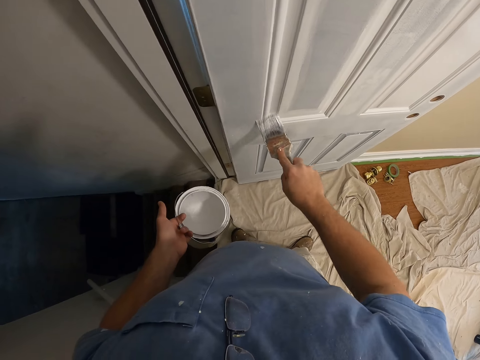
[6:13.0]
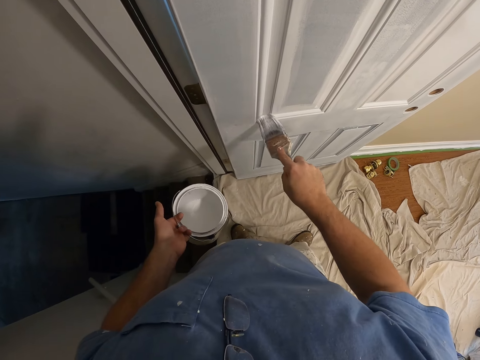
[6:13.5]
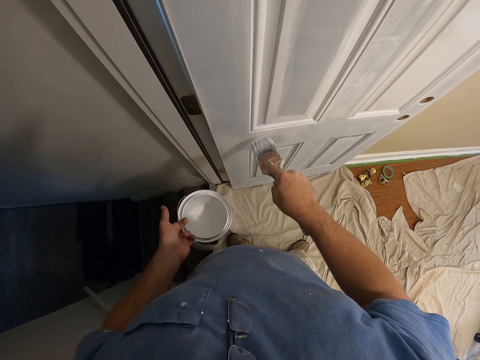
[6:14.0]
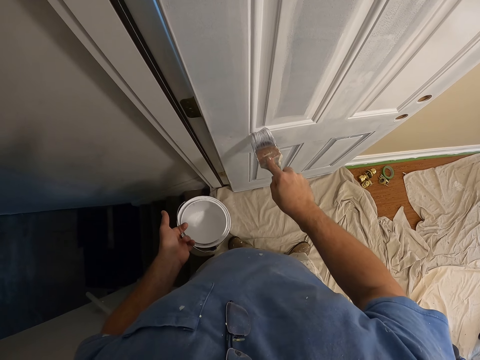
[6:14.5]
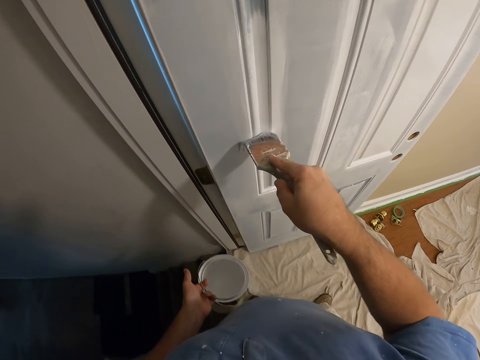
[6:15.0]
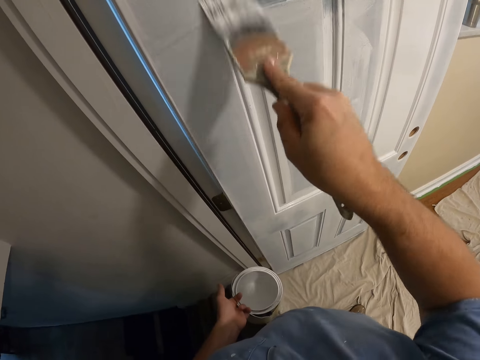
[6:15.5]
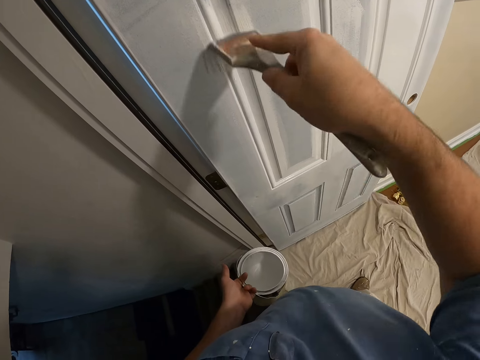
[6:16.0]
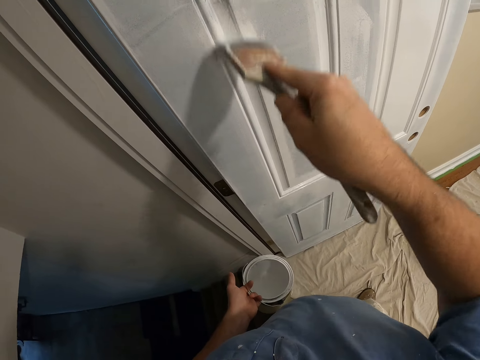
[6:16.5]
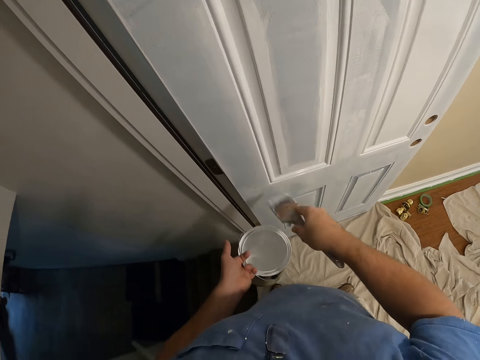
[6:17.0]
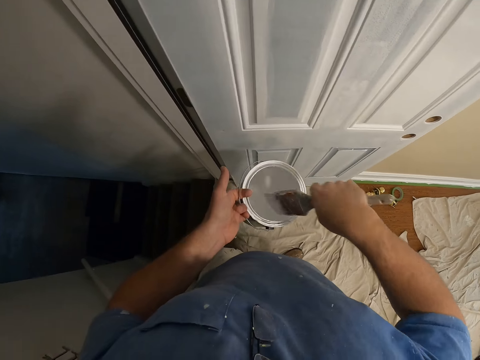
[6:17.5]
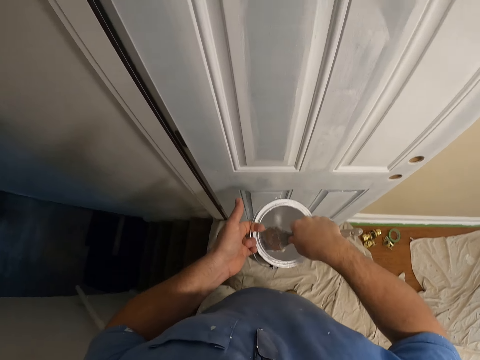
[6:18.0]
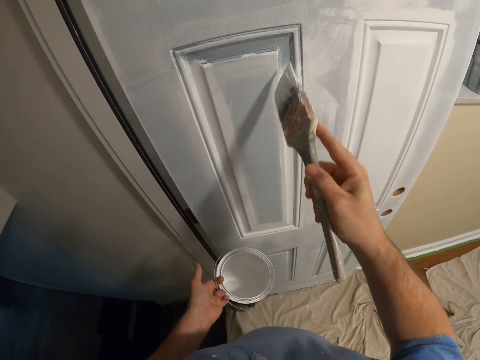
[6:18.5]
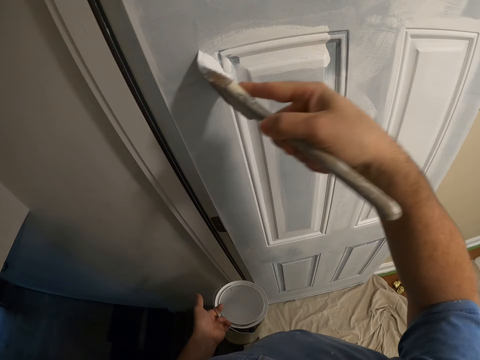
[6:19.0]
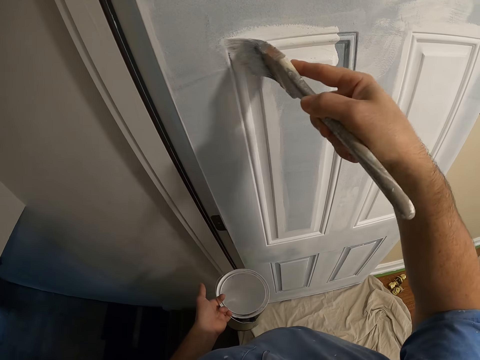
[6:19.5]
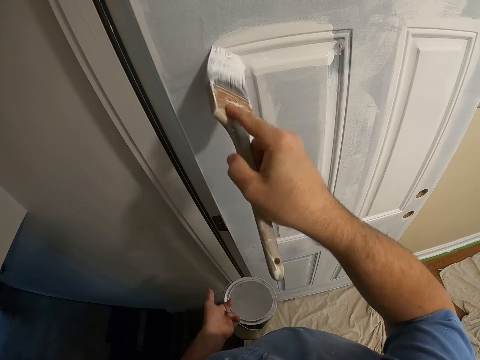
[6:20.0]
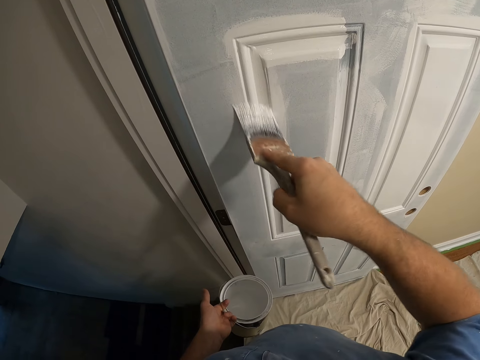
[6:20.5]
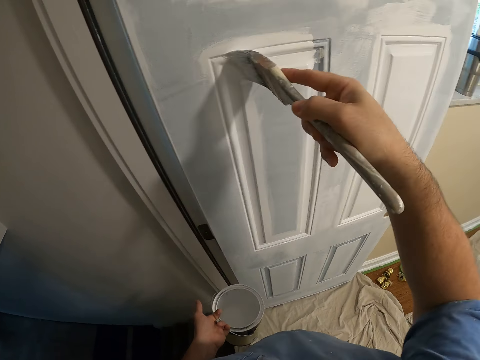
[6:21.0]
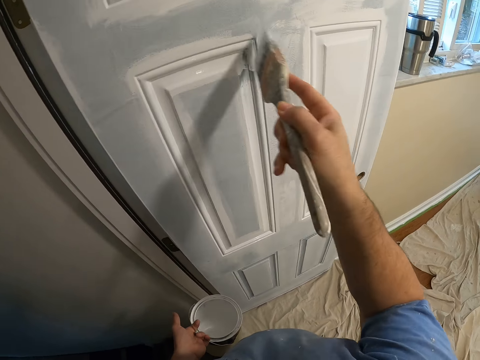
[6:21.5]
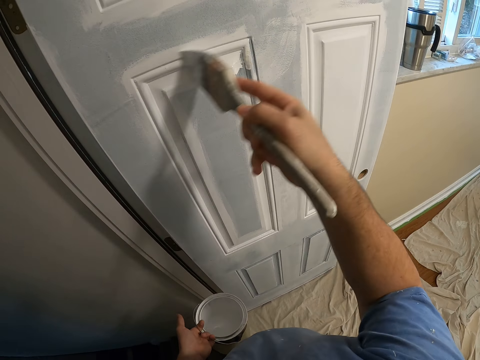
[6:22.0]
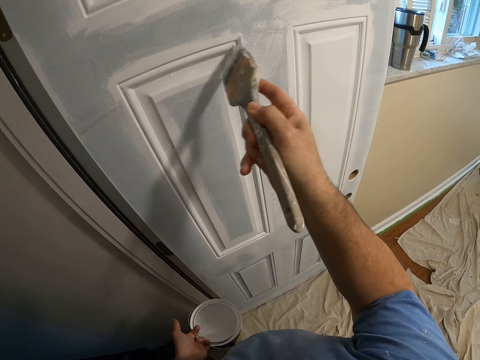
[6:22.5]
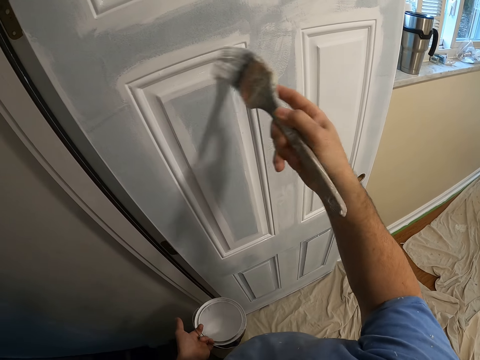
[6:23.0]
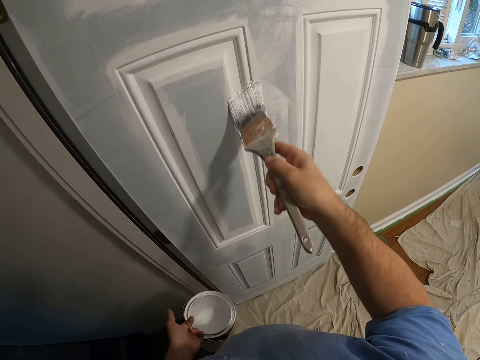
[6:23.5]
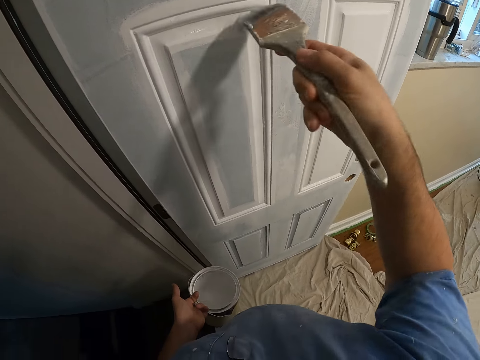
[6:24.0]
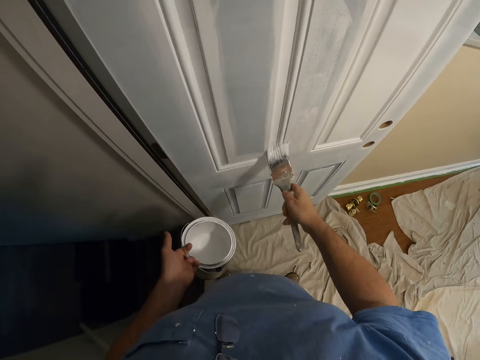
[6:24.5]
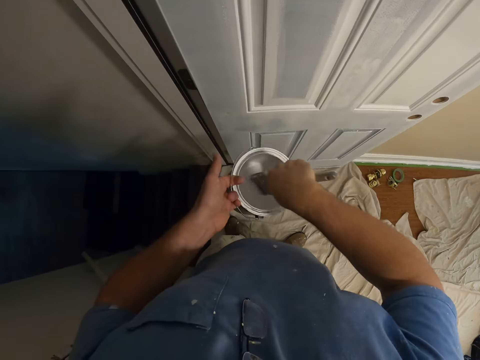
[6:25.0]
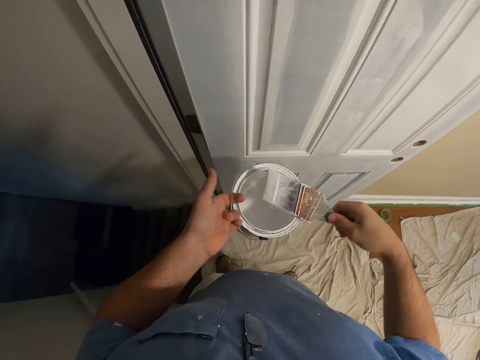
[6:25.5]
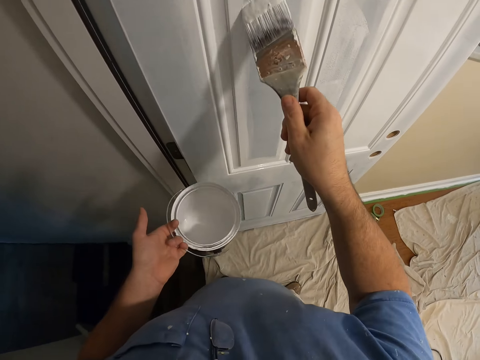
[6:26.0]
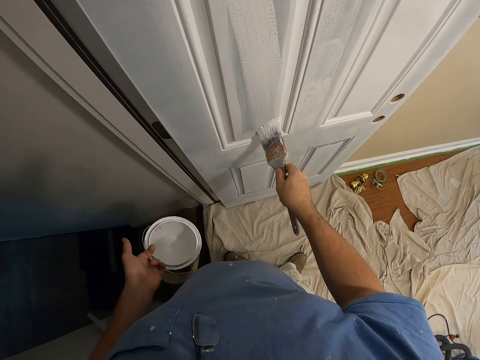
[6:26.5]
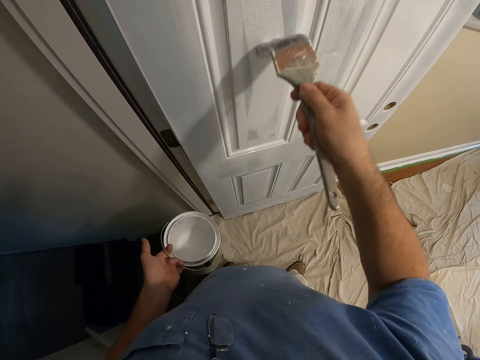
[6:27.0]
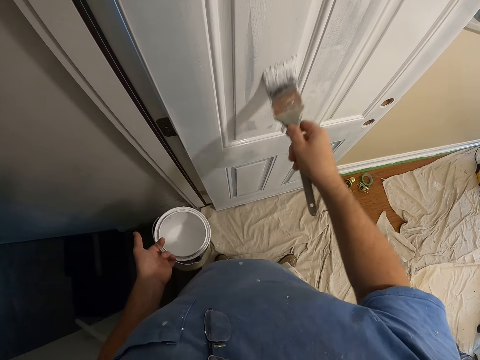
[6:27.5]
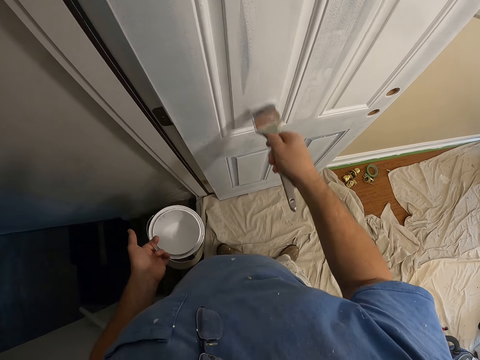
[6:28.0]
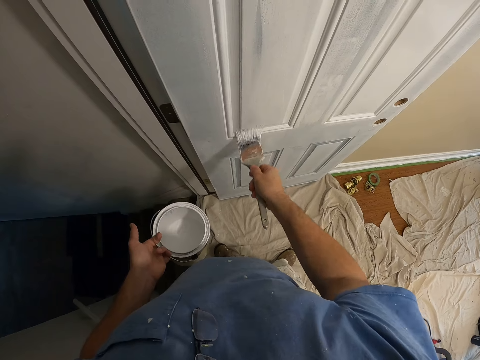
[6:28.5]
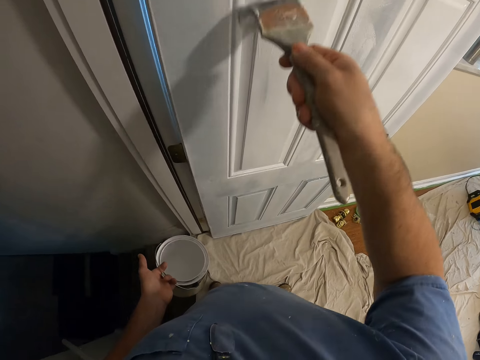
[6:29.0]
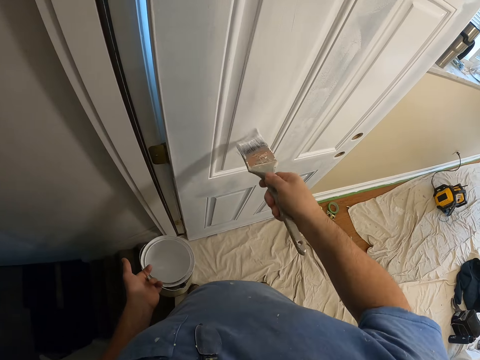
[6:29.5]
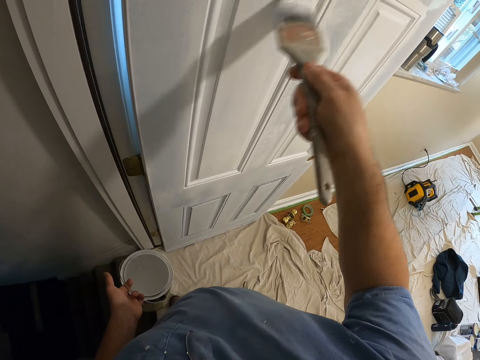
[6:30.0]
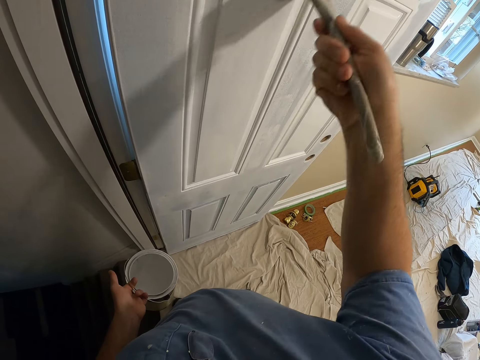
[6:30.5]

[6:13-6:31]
The camera wearer dips the brush in the paint can. They paint the door with the paint brush. They dip the brush in the paint can. They paint the door with the paint brush.

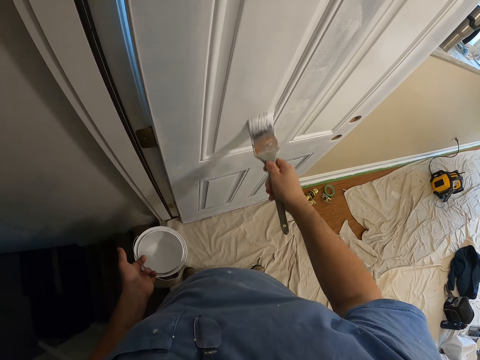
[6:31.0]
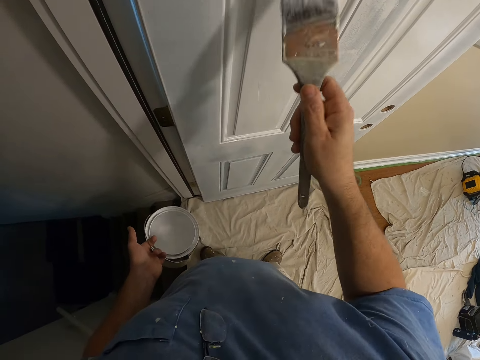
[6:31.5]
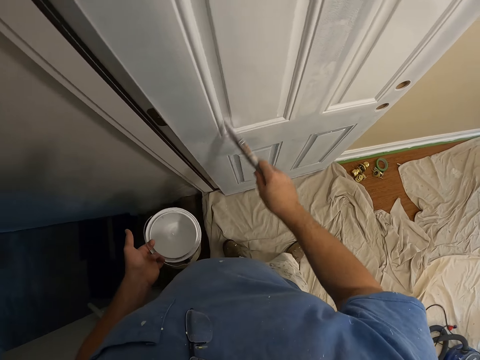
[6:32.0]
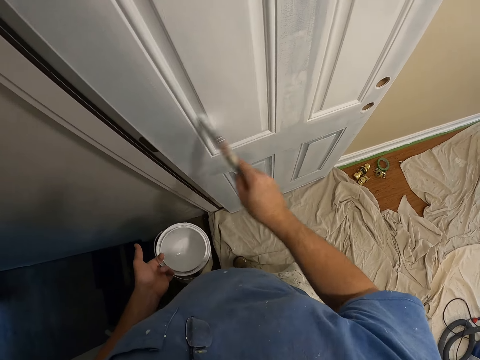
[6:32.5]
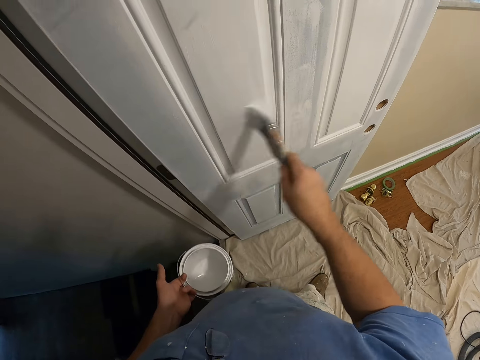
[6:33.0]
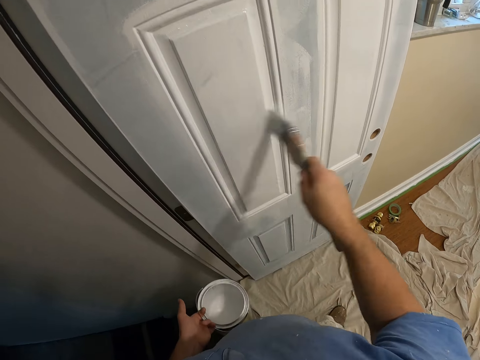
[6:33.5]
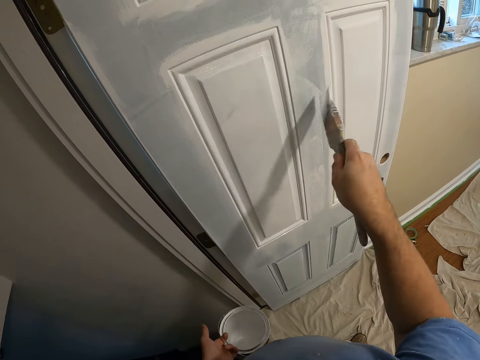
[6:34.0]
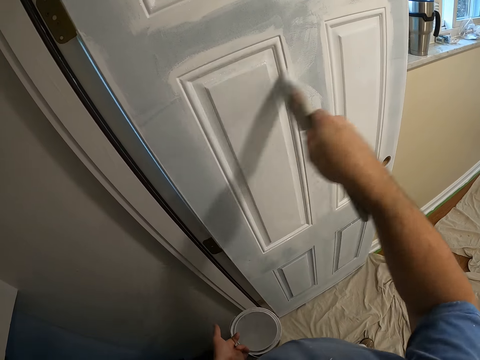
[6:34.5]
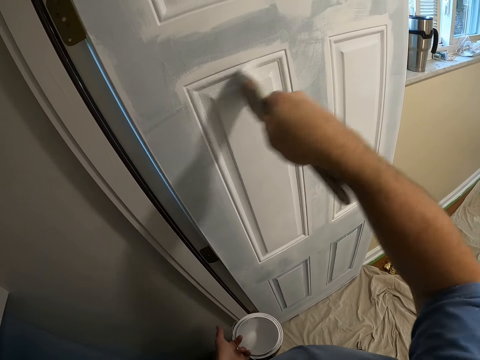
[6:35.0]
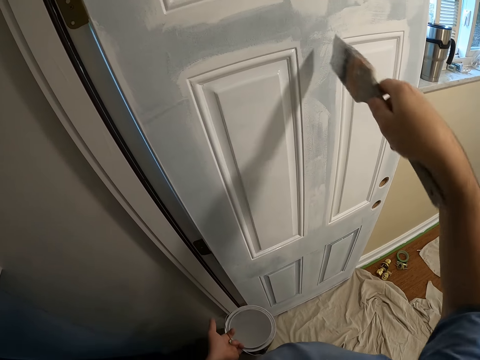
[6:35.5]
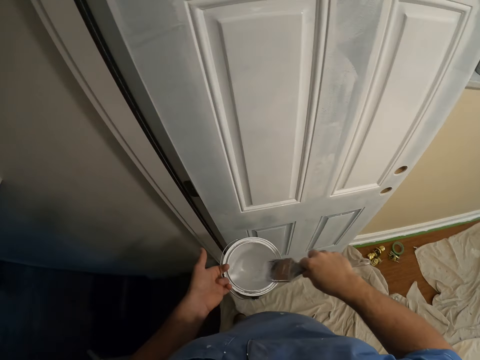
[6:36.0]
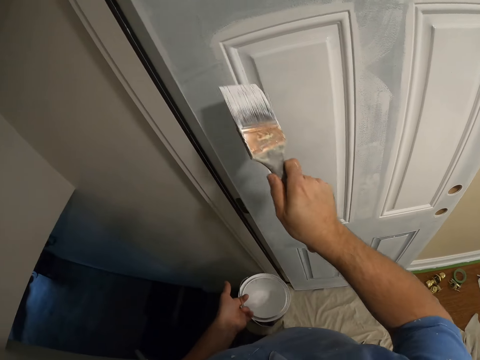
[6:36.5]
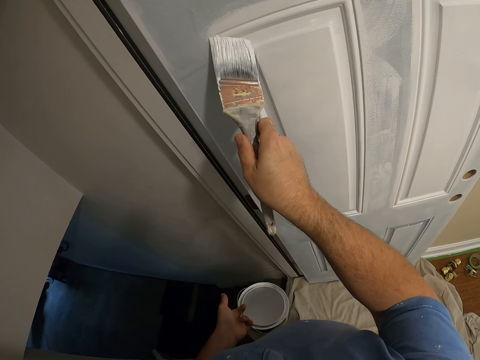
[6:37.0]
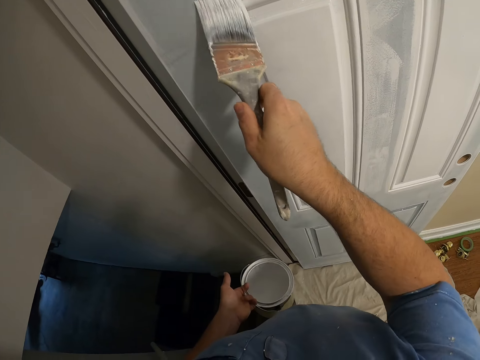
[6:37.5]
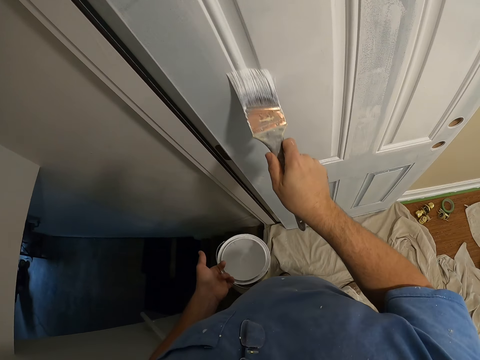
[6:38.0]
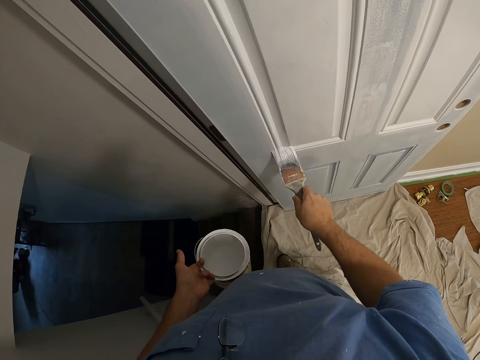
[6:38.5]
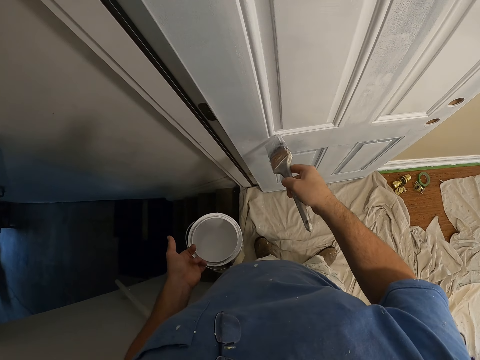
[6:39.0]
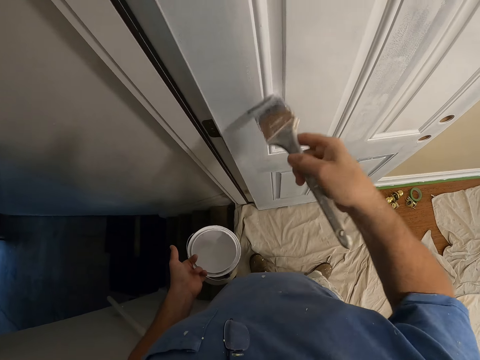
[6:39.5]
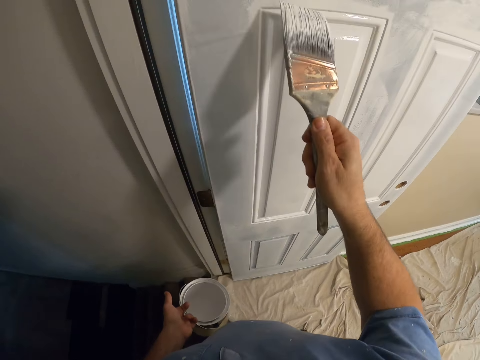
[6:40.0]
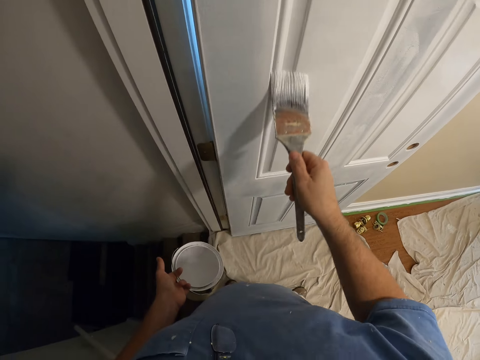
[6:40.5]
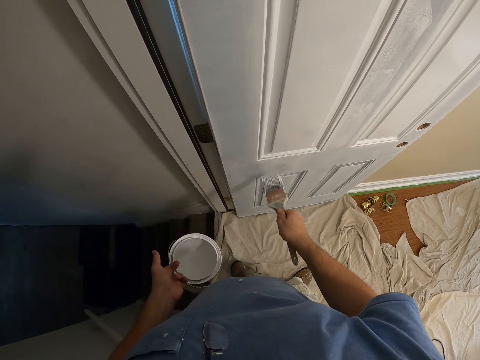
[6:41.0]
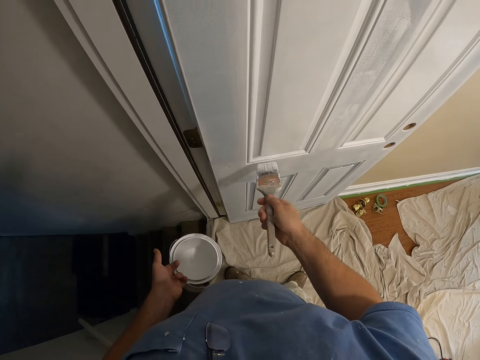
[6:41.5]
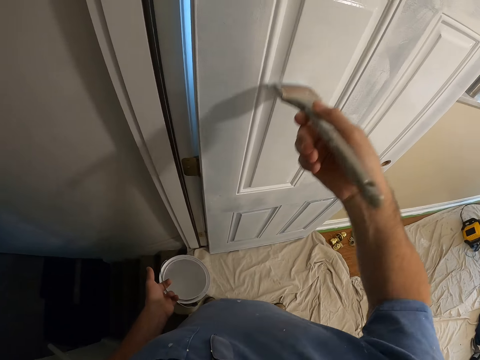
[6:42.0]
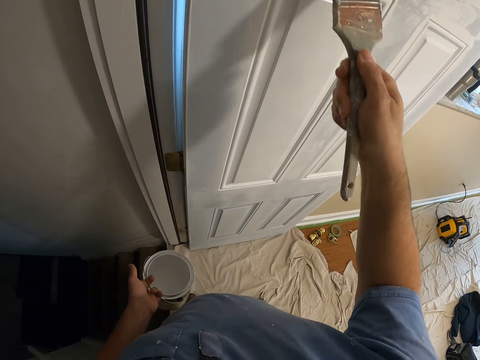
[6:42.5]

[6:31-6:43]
The camera wearer wipes the paint brush on the can. They dip the brush in the paint can. They paint the door with the paint brush.
